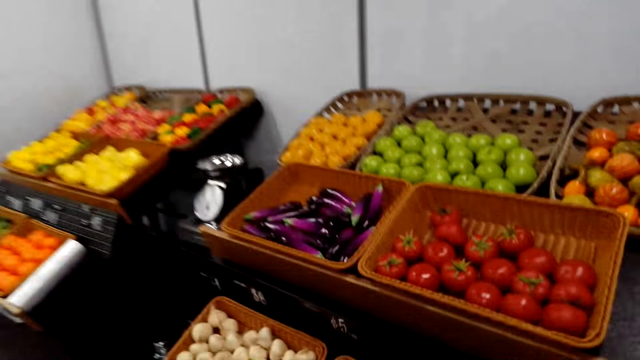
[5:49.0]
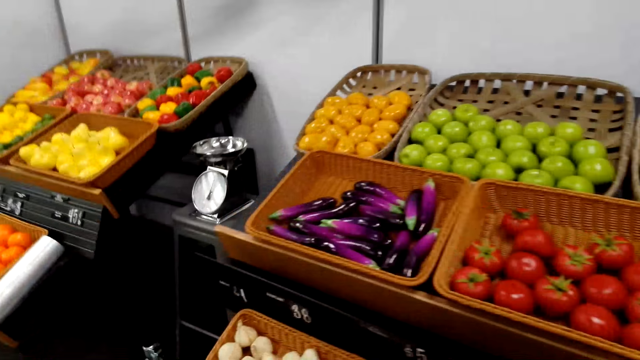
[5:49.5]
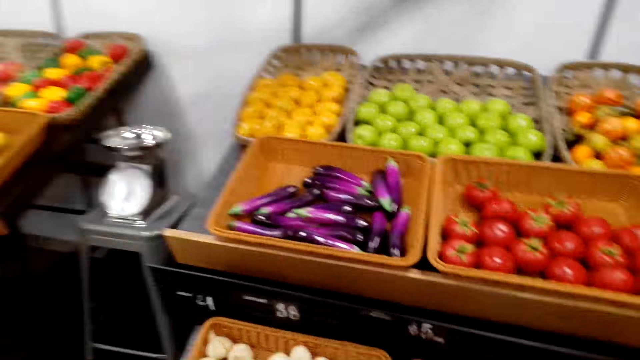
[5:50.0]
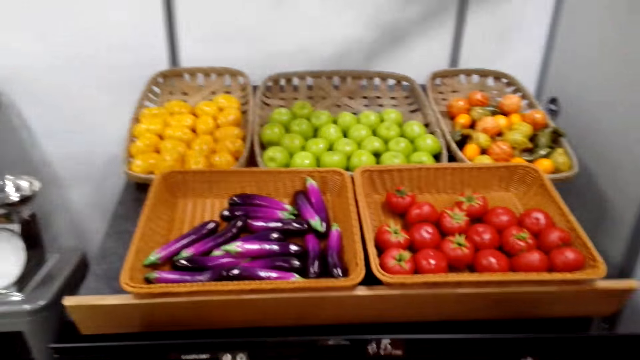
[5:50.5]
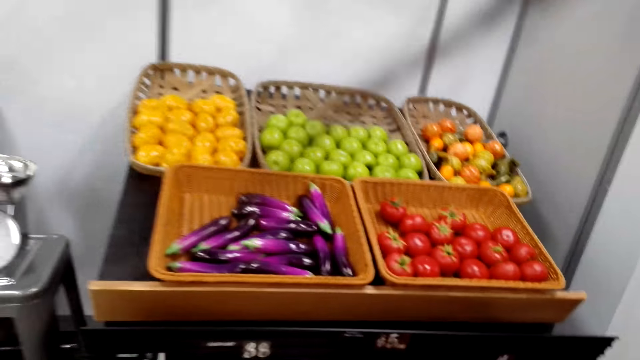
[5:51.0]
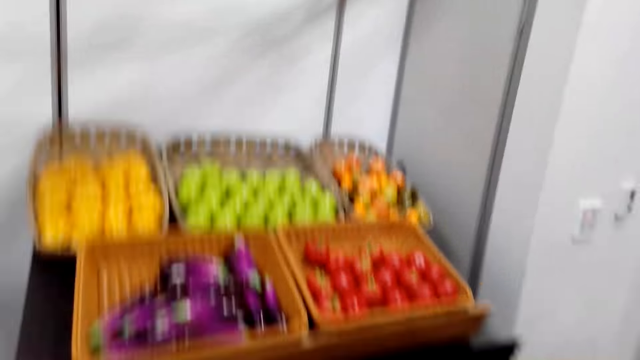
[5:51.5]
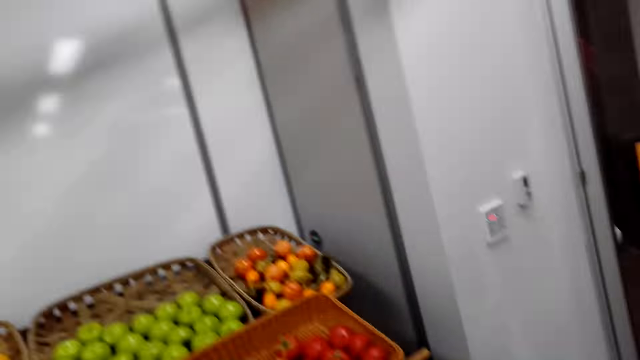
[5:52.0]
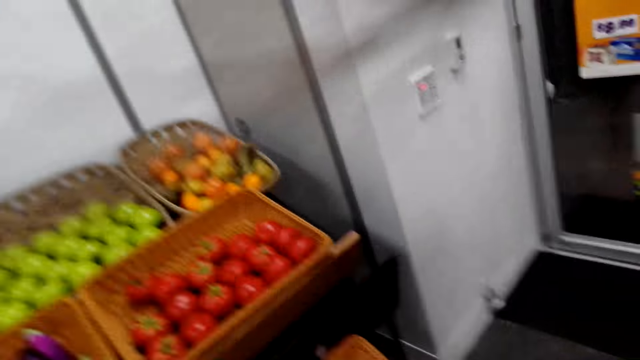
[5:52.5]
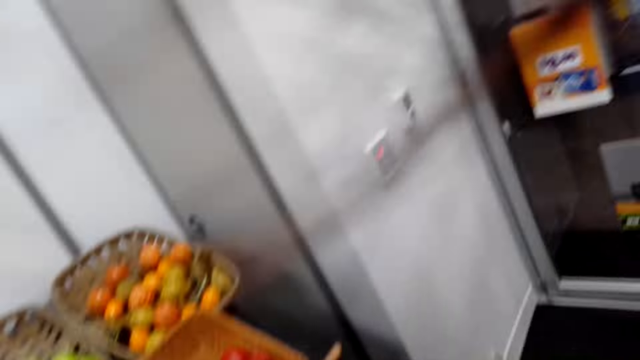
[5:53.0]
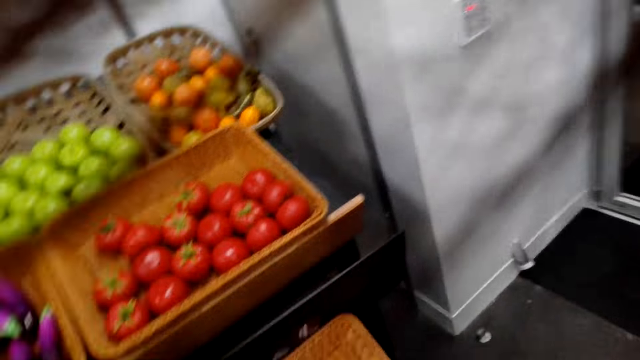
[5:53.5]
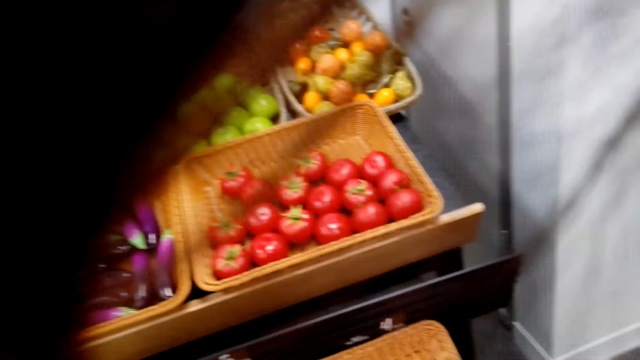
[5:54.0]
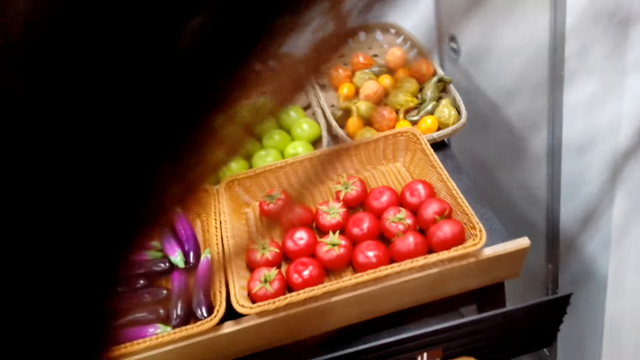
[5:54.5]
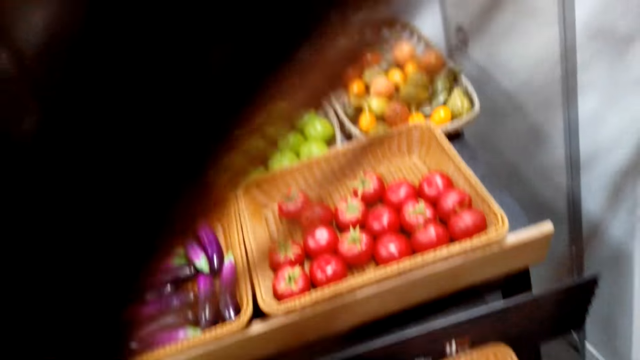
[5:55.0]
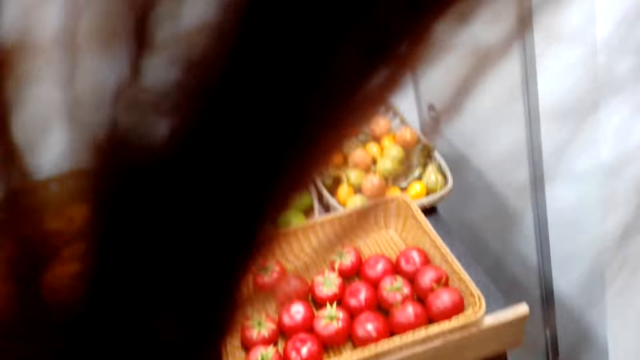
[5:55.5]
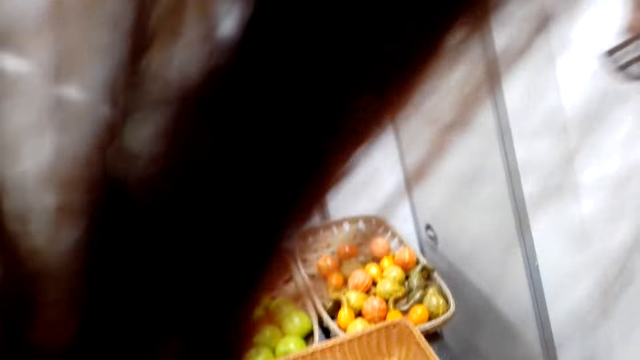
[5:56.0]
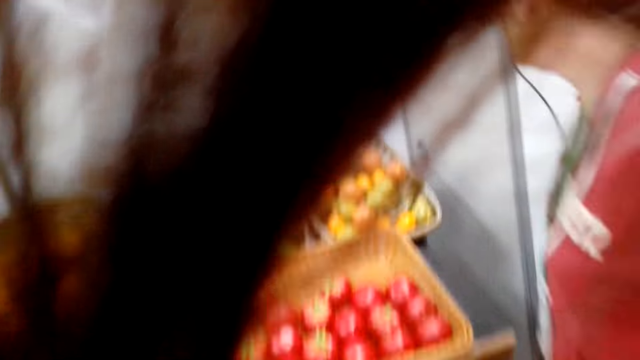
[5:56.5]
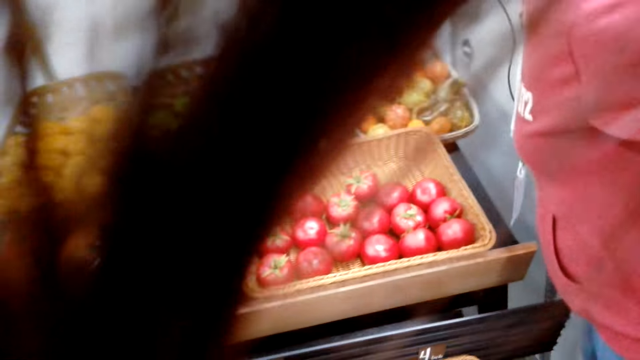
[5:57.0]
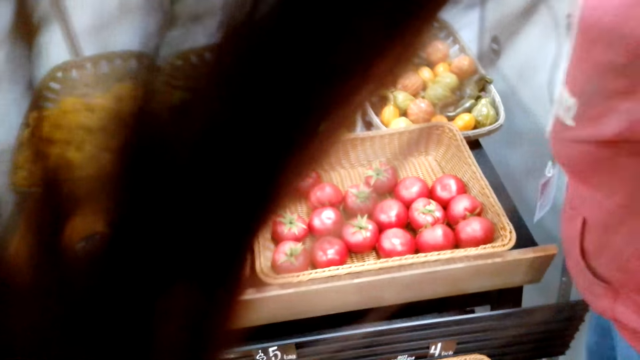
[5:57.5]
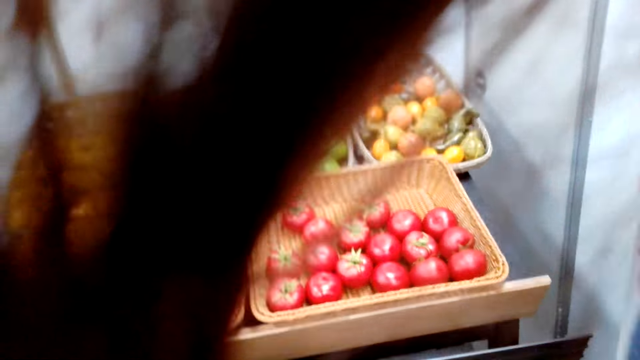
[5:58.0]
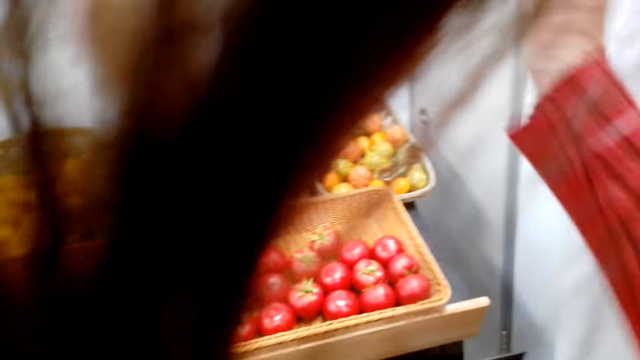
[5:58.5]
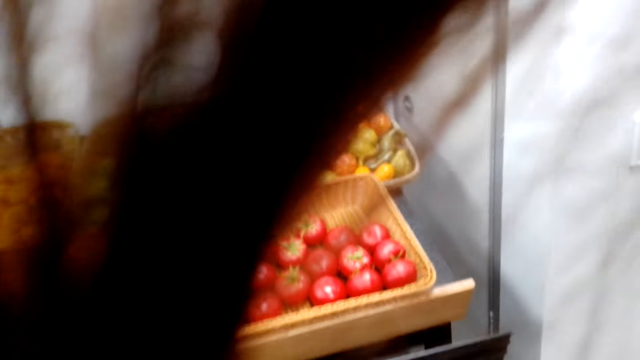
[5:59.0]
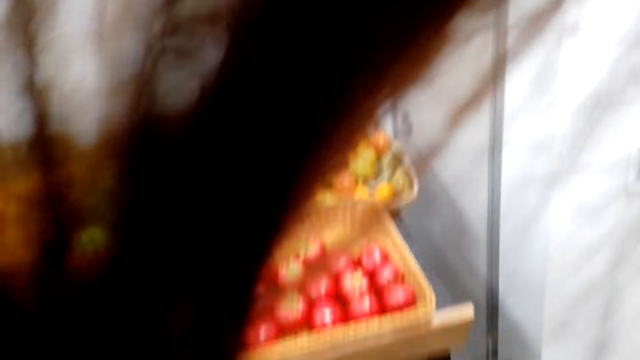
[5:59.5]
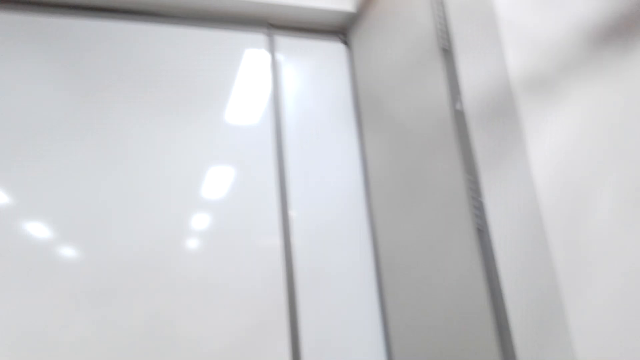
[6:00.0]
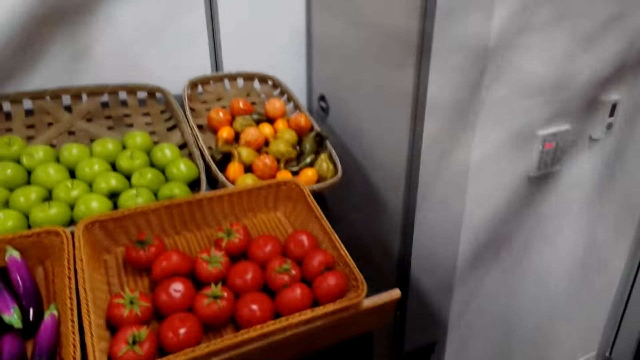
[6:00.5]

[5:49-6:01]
The camera wearer talks to the woman.

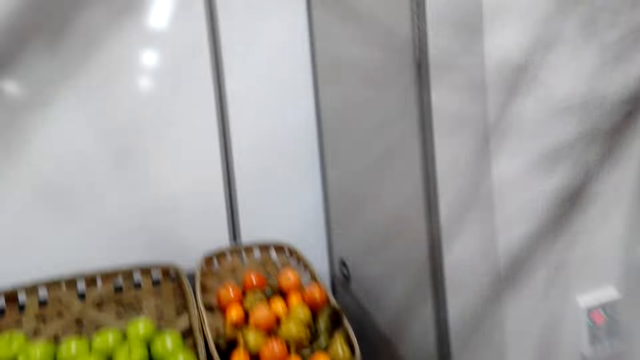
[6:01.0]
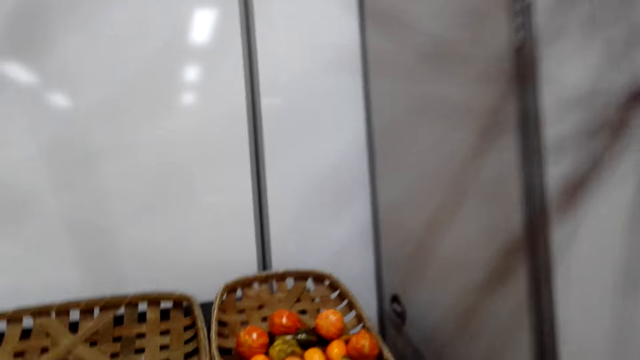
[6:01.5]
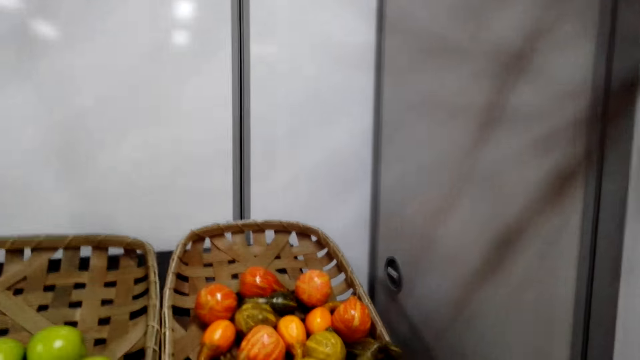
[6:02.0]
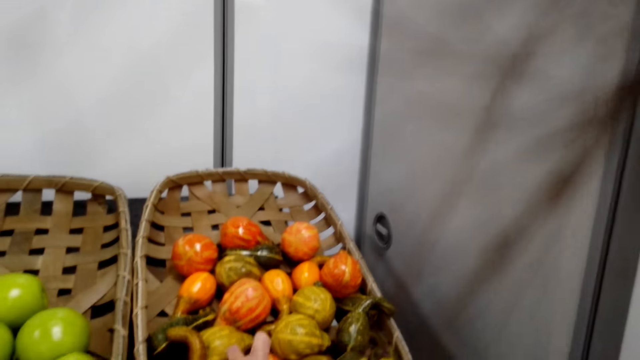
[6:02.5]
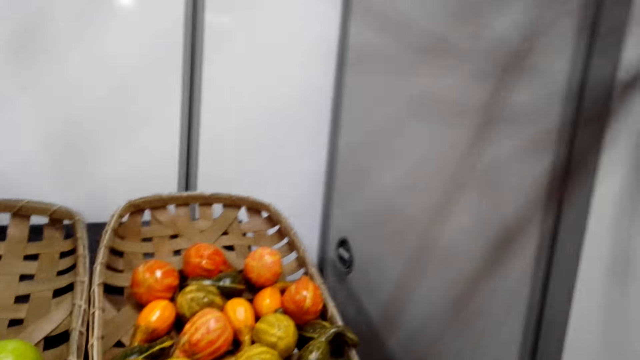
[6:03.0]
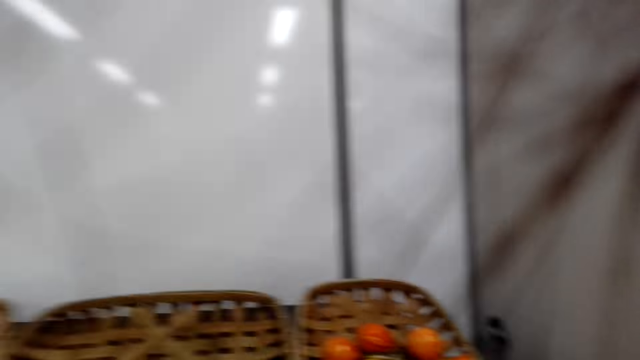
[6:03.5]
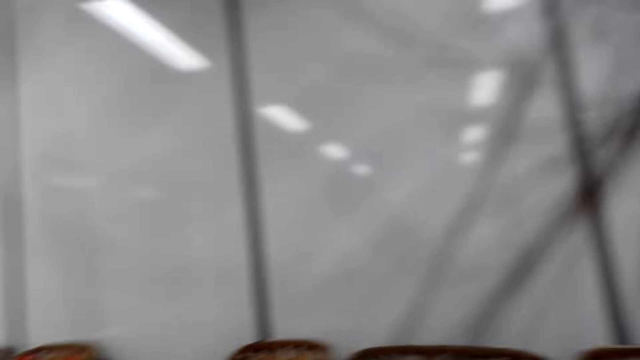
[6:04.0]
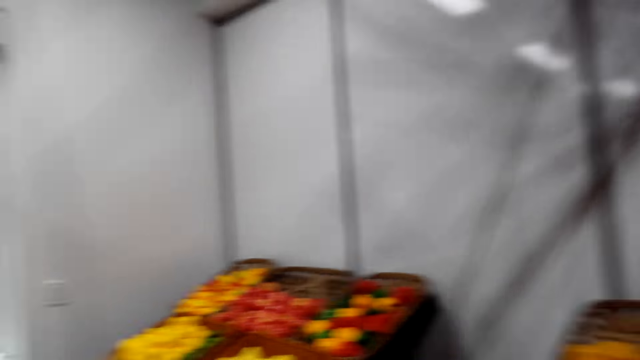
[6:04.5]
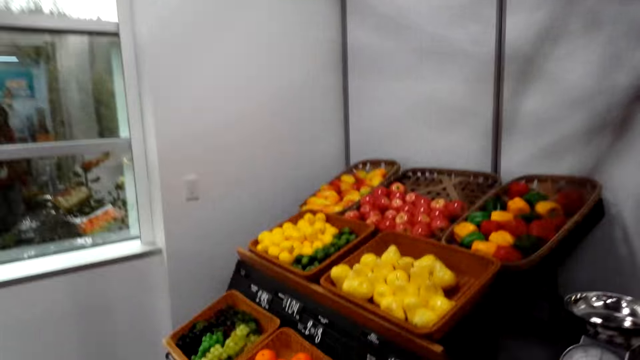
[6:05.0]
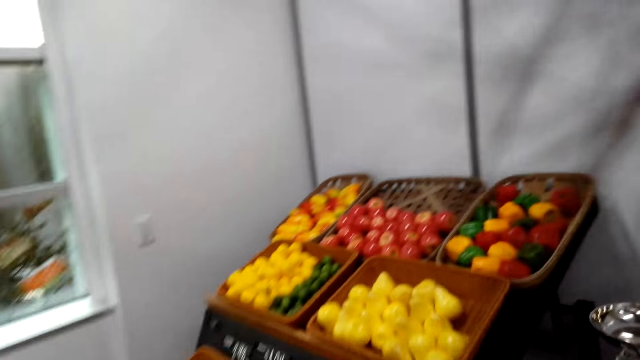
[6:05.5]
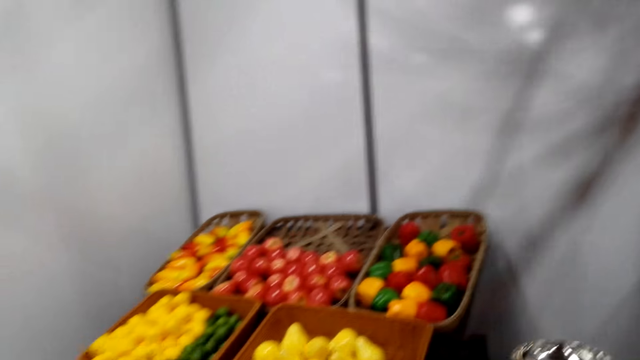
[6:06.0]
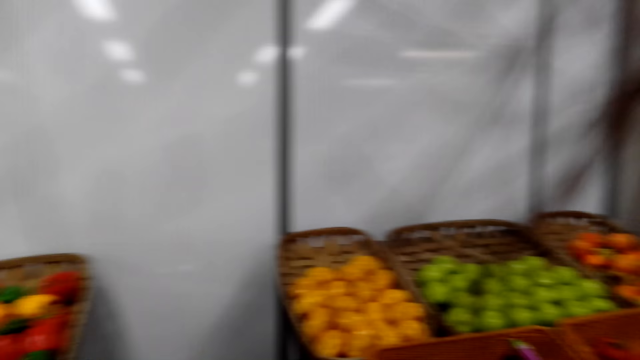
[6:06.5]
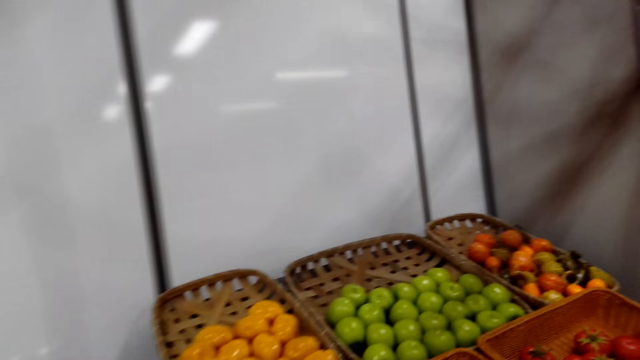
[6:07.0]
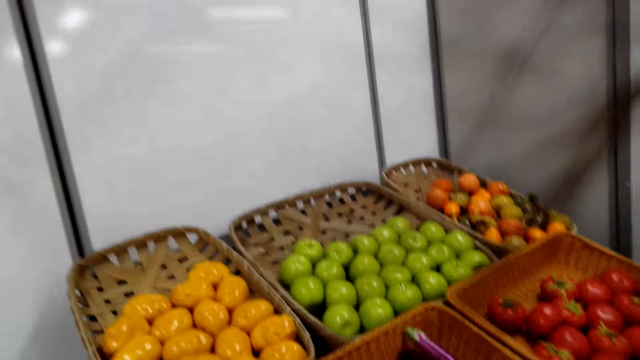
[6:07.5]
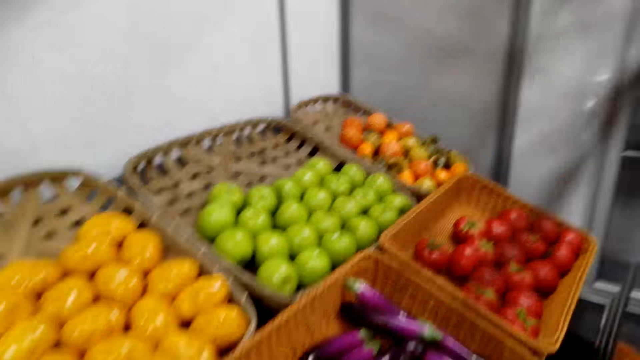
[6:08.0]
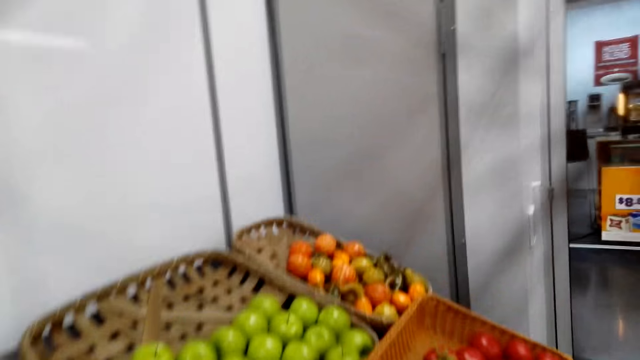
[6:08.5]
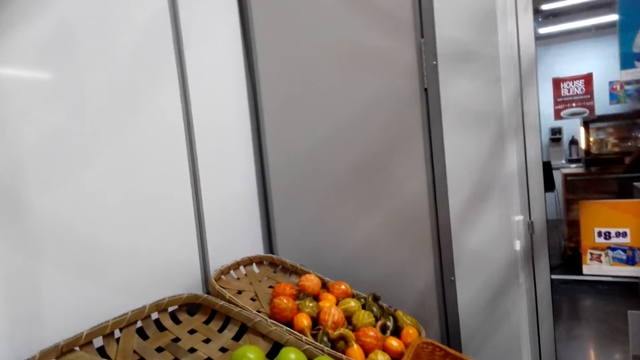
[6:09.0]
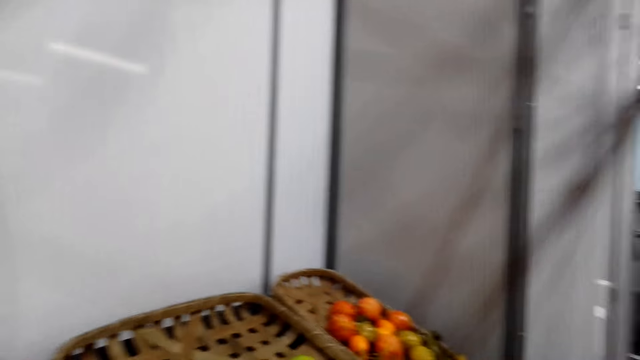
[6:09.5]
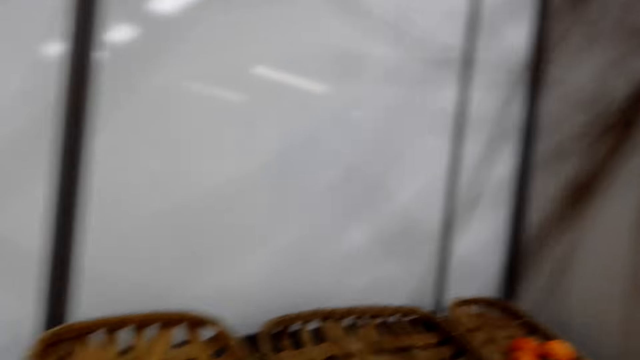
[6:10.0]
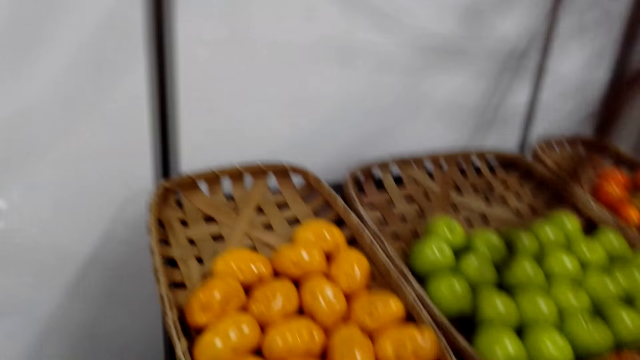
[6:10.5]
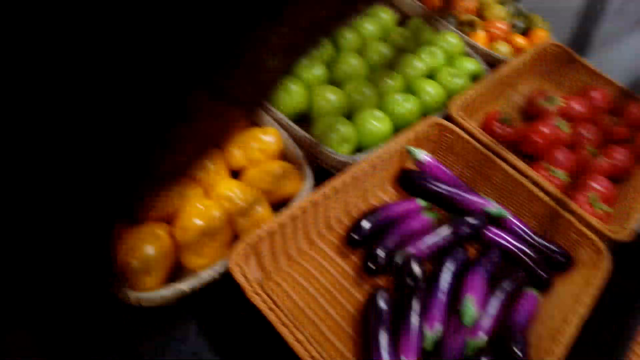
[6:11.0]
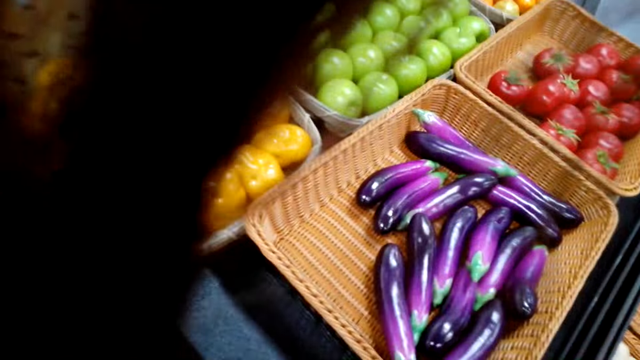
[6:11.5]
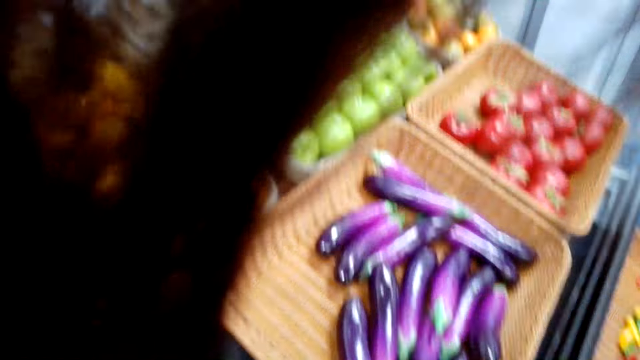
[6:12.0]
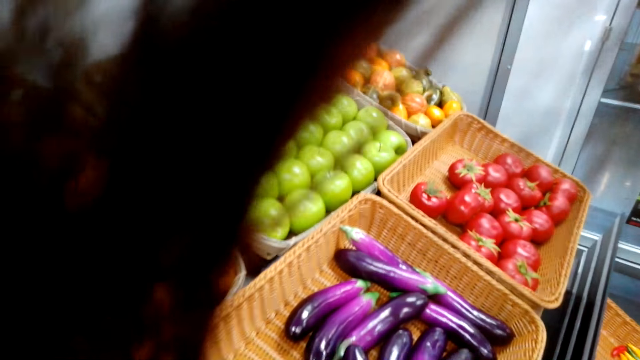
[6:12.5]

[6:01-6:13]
The camera wearer touches something. They walk towards the window. They stare at the fresh produce. The woman talks to the camera wearer.
